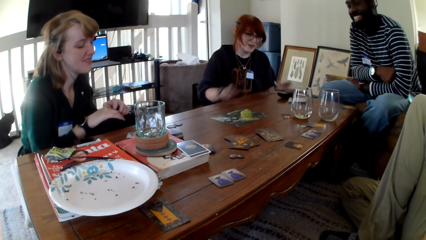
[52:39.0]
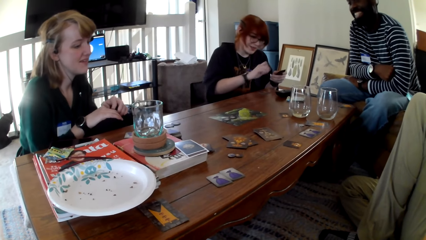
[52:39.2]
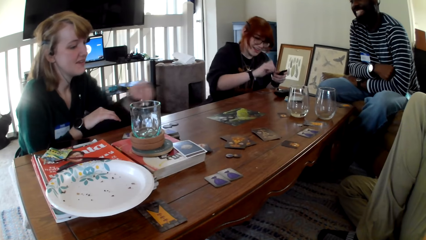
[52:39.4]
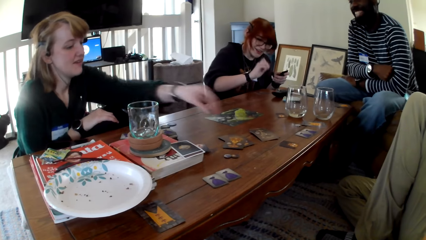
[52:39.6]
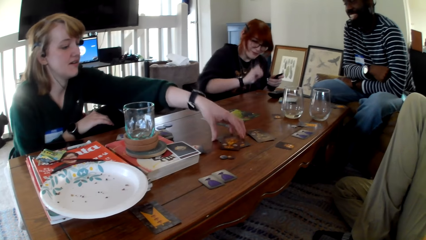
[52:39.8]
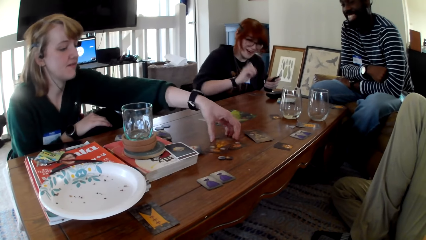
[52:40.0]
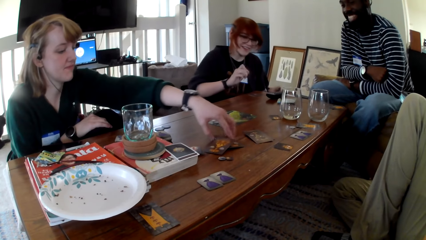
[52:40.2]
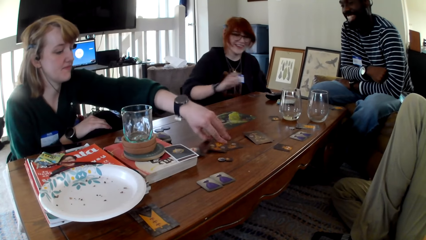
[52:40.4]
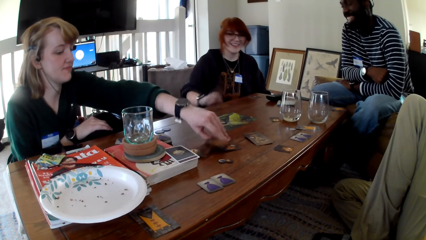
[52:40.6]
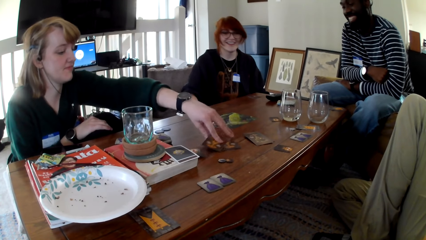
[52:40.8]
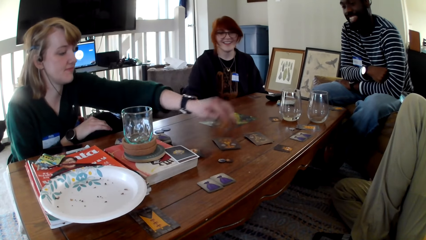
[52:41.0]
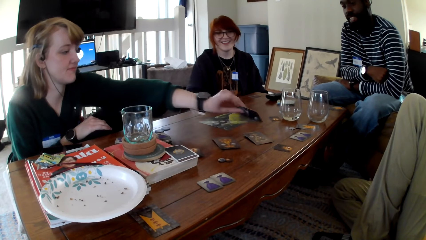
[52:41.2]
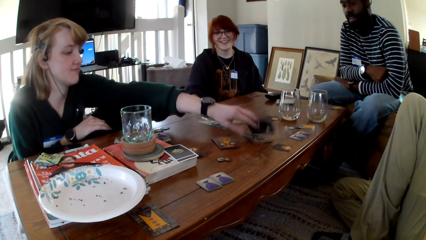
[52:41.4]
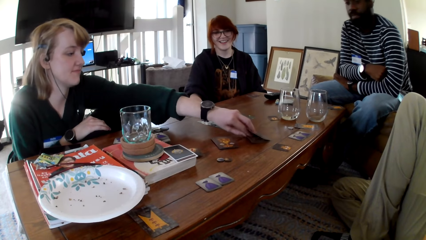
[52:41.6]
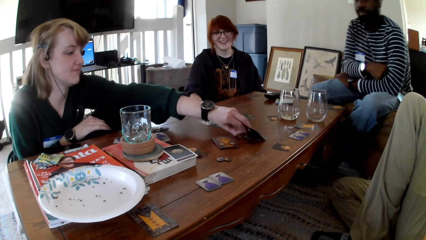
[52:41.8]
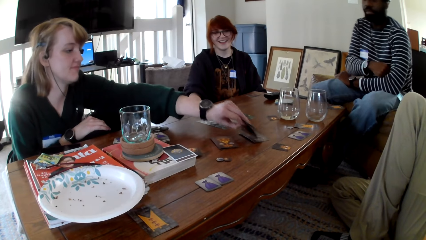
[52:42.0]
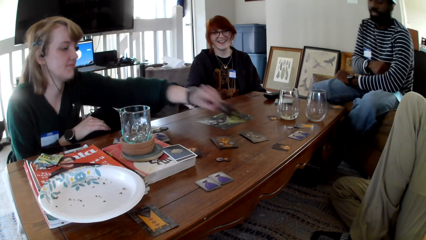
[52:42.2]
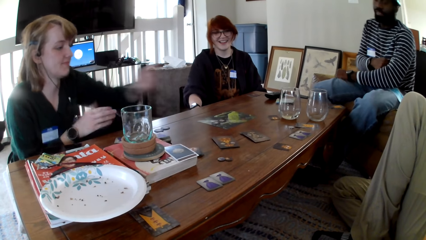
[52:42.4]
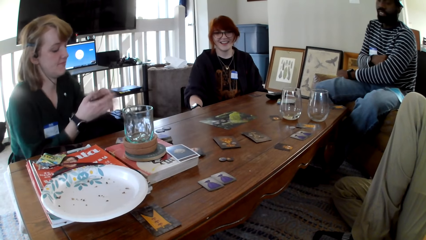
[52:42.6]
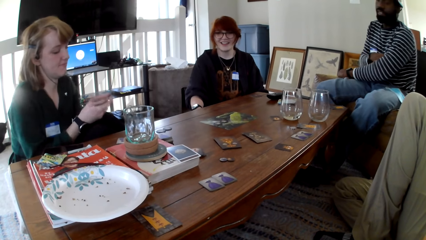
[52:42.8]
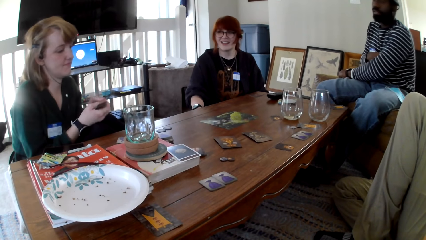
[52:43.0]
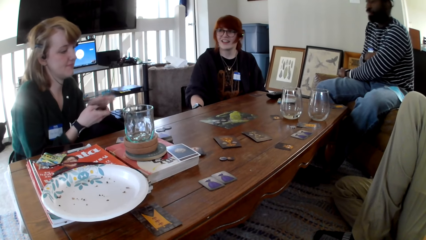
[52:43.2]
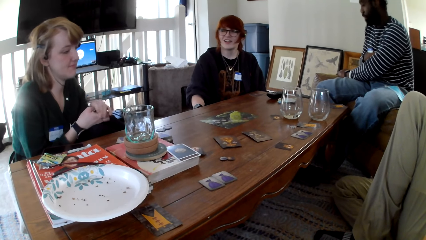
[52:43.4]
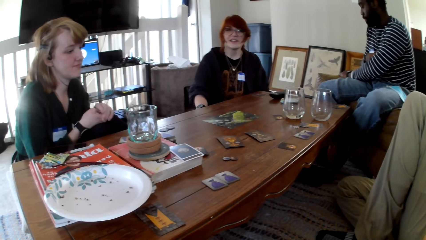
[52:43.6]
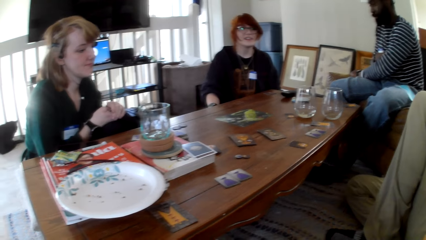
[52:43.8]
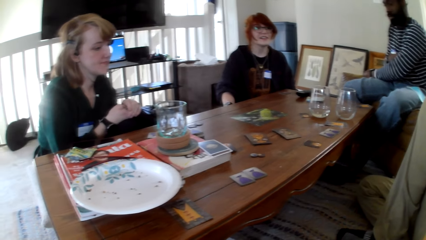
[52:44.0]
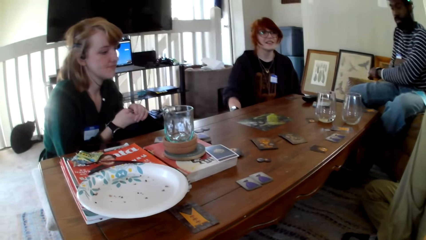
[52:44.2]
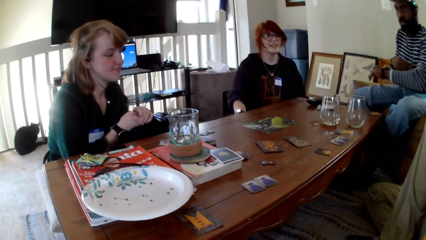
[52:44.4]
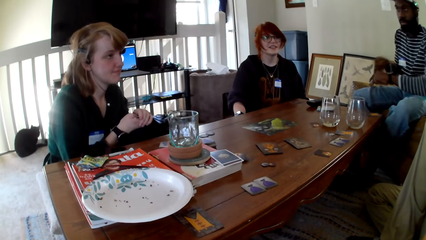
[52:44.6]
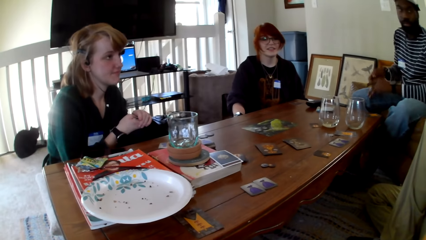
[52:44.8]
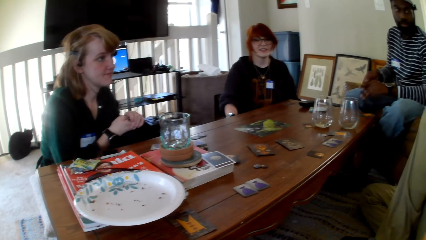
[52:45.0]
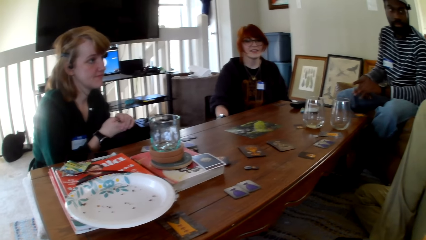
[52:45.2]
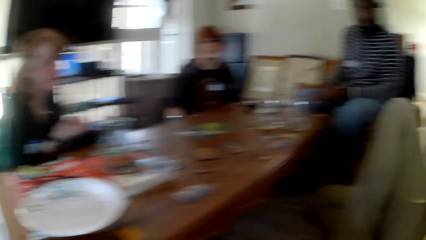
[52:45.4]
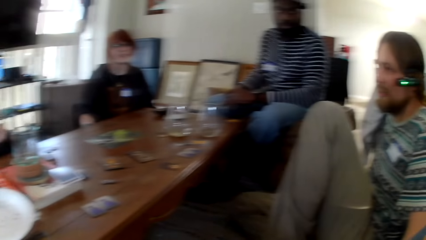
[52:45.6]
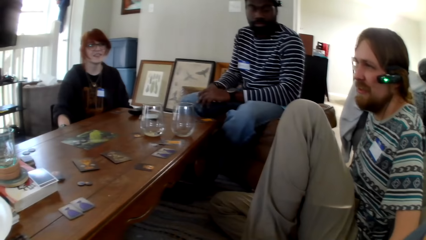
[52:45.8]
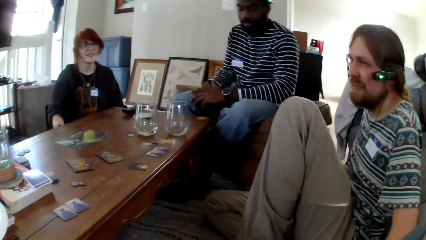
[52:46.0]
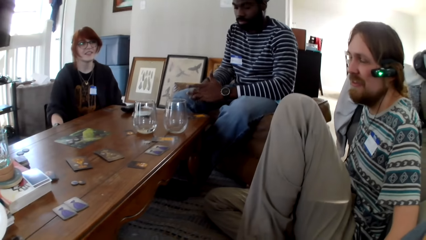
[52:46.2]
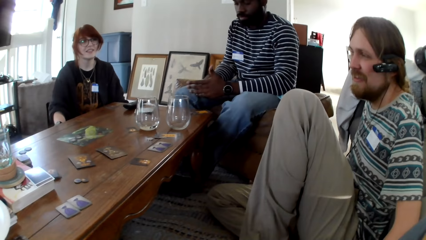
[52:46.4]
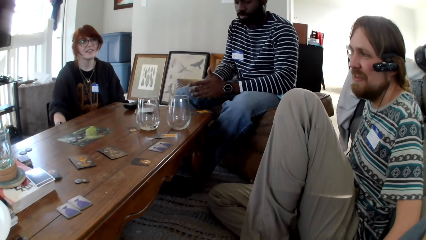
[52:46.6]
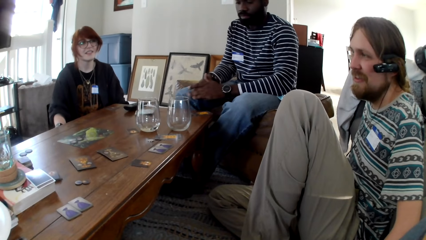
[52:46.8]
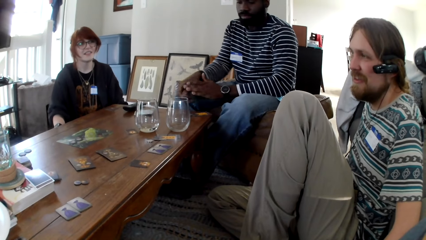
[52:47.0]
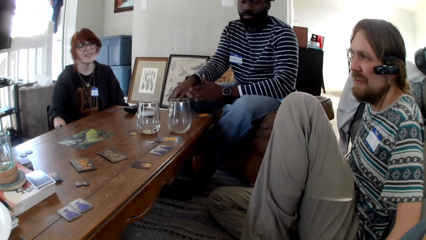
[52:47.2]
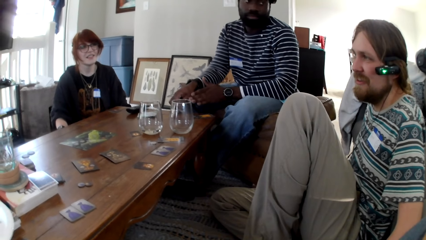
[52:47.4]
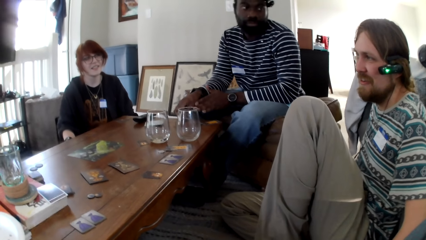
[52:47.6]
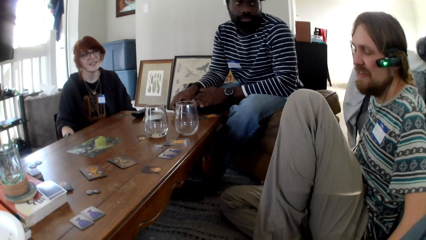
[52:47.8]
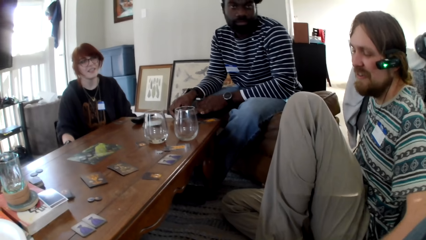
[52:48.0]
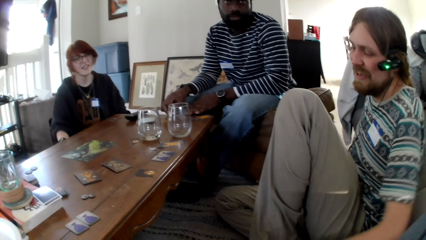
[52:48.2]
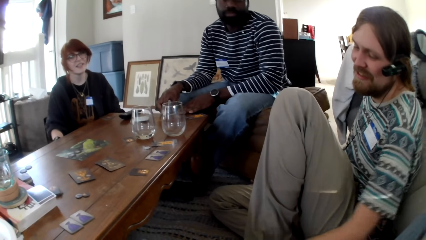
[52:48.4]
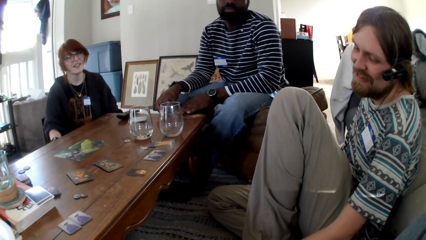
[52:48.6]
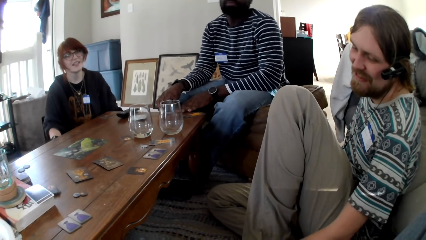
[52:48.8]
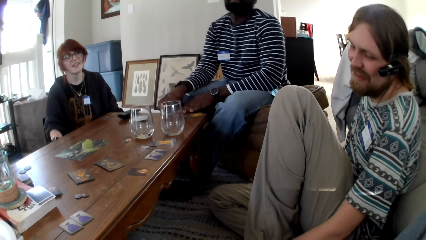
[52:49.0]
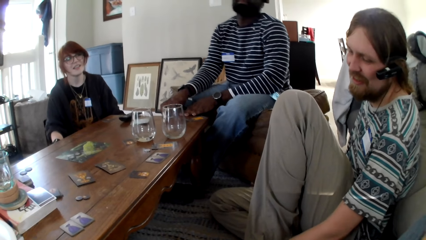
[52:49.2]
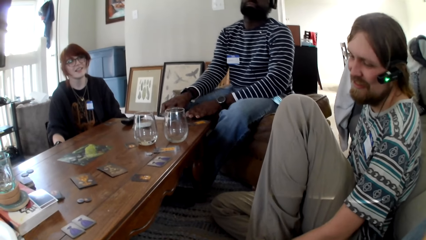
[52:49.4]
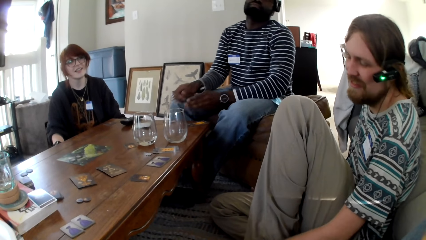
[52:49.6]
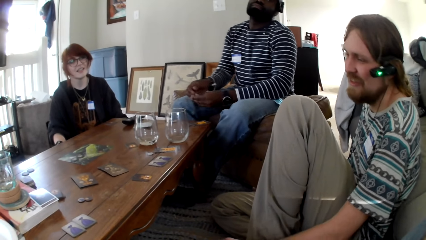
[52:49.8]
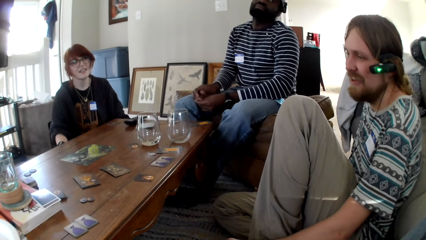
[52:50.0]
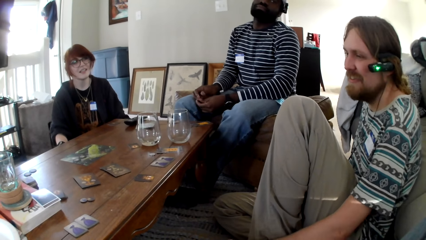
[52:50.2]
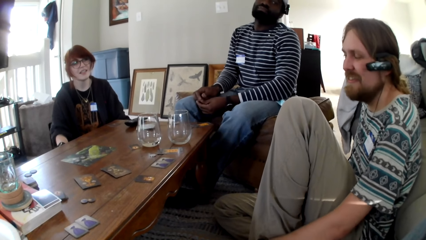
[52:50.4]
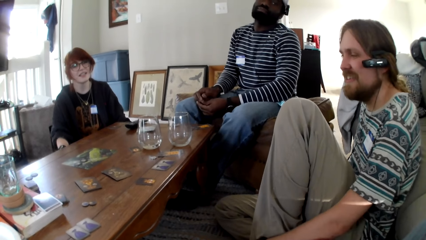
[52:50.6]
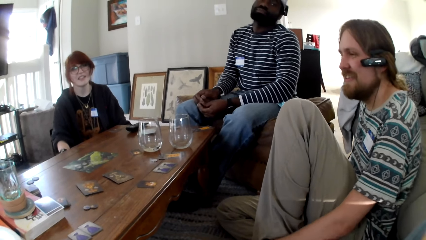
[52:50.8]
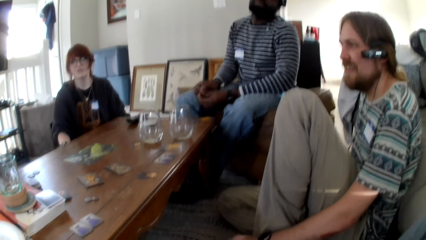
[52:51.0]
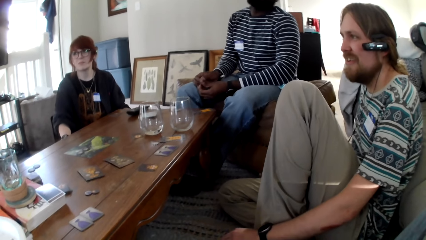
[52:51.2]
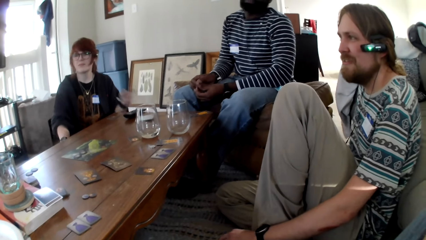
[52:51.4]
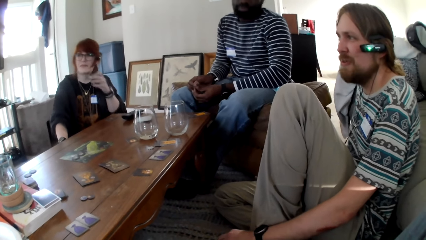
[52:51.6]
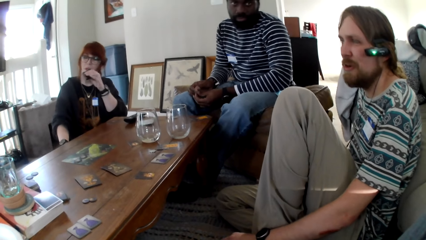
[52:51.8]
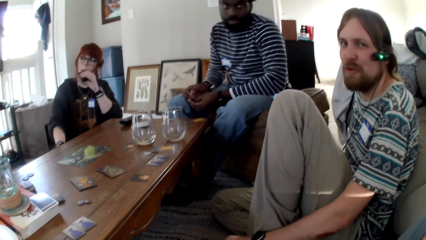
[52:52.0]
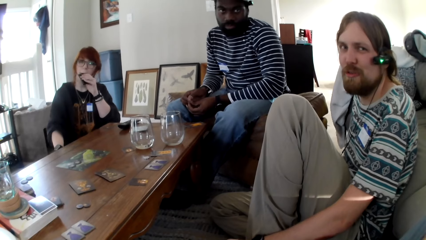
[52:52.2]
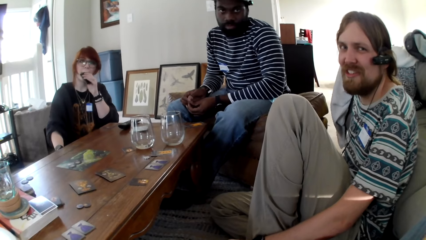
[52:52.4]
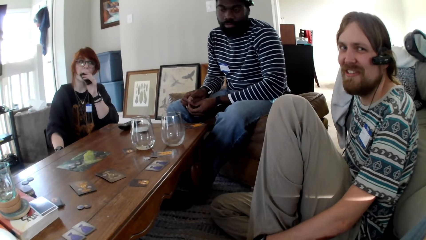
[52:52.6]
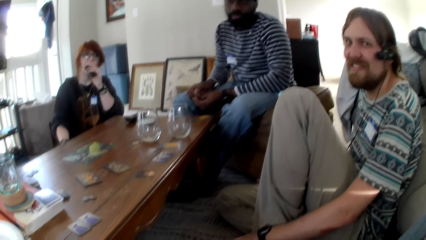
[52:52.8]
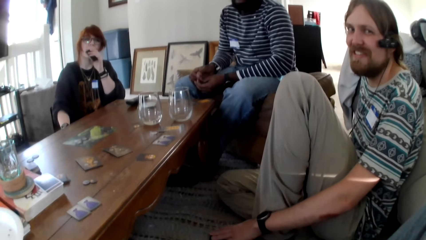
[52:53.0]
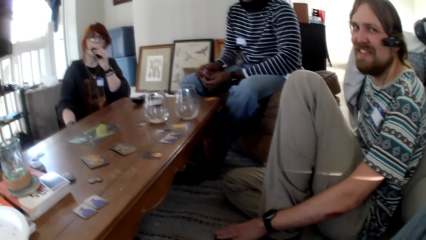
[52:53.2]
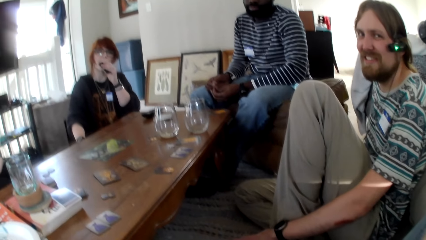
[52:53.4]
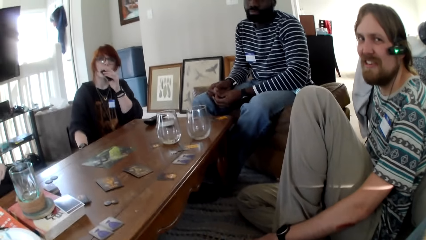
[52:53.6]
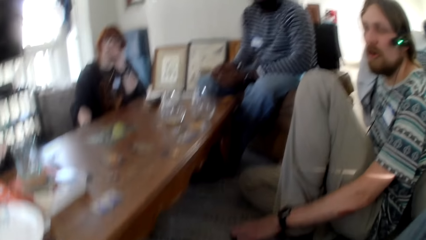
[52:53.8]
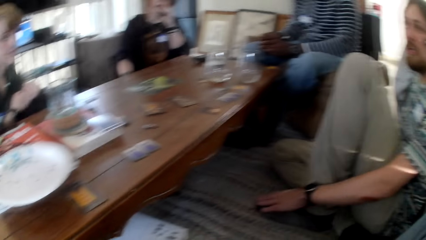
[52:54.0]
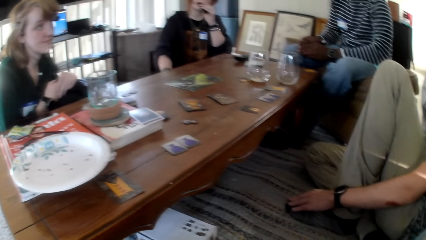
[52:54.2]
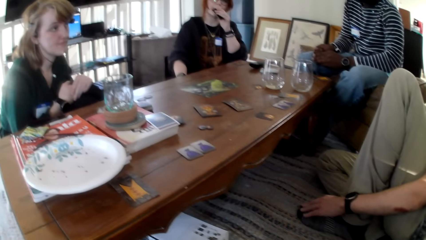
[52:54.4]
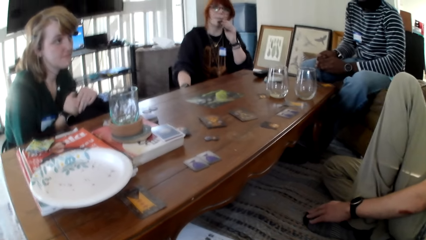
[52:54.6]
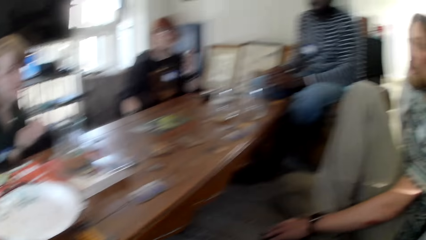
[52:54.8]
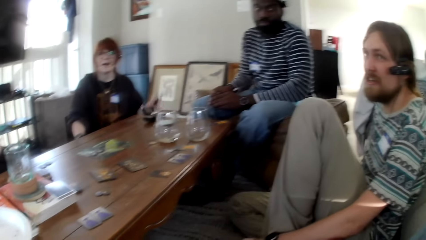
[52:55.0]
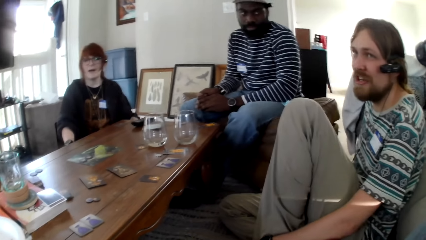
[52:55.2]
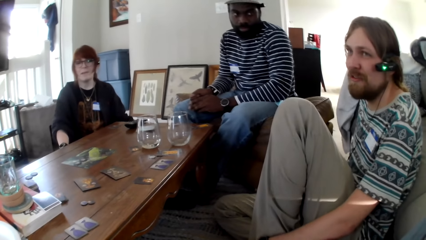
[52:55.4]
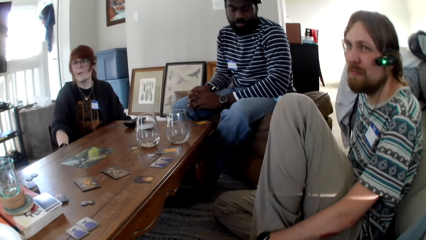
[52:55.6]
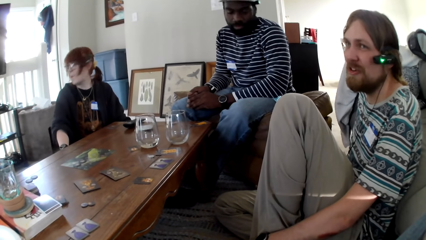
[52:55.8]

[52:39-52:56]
A person moves her hands. A woman picks up cards on the table. The woman holds the card in both her hands. A man talks to another man, the woman, another woman and the camera wearer. The camera wearer converses with the other man, the first man, the other woman and the first woman. The person smokes. The first man responds to the camera wearer.
